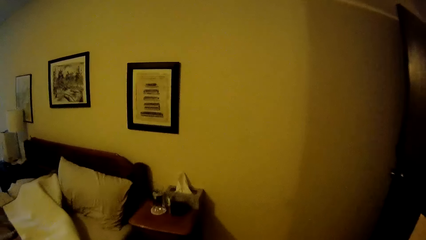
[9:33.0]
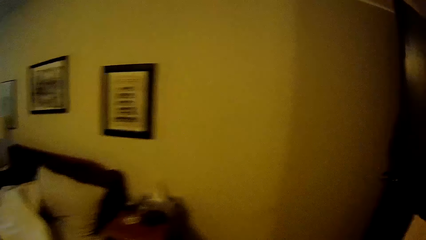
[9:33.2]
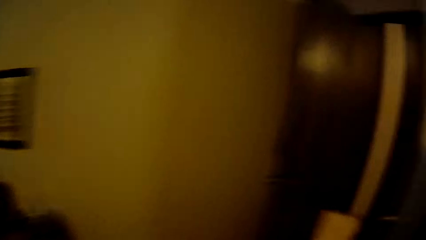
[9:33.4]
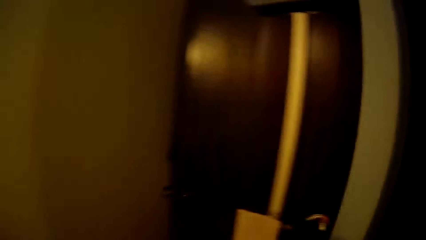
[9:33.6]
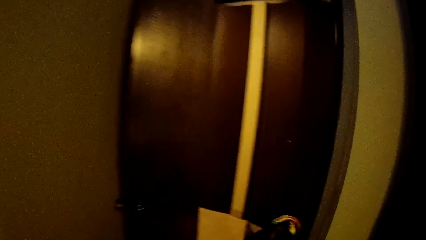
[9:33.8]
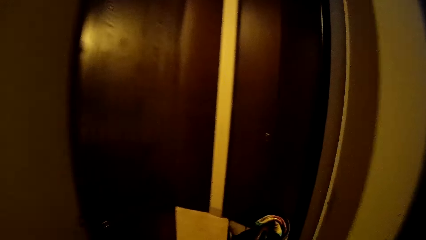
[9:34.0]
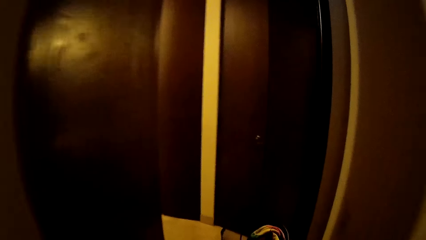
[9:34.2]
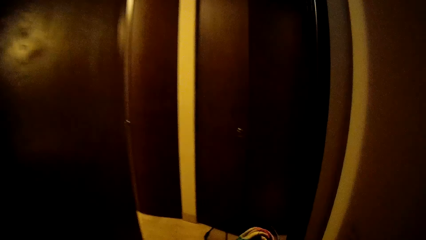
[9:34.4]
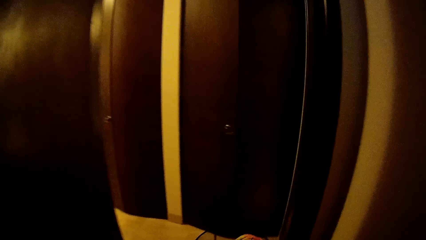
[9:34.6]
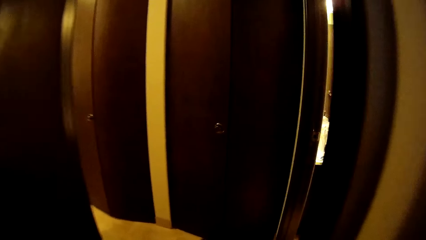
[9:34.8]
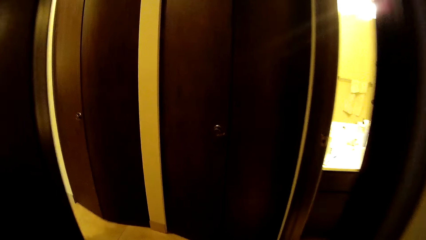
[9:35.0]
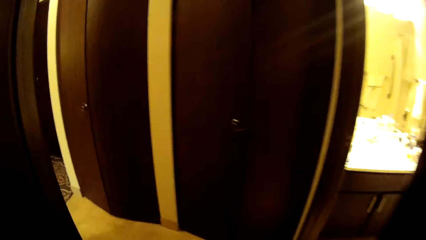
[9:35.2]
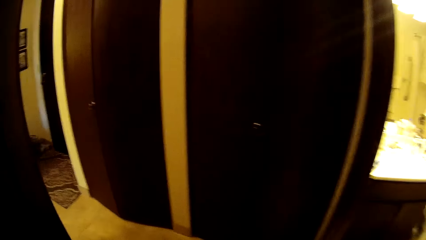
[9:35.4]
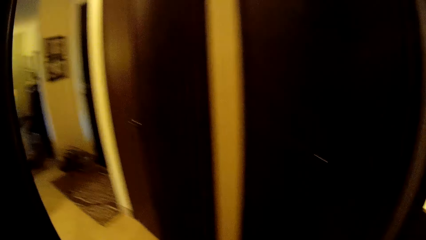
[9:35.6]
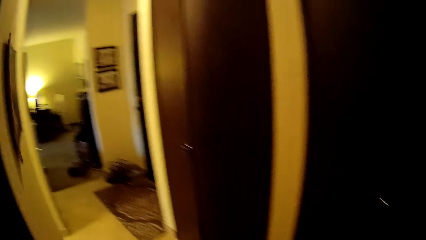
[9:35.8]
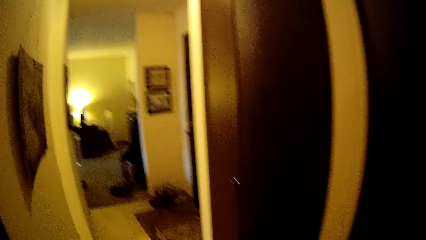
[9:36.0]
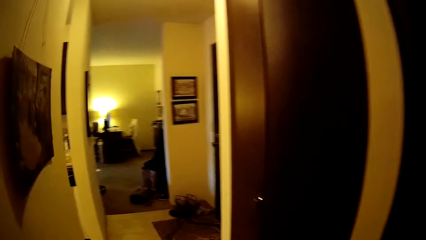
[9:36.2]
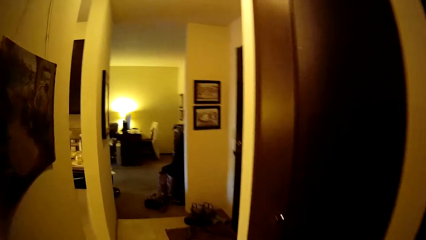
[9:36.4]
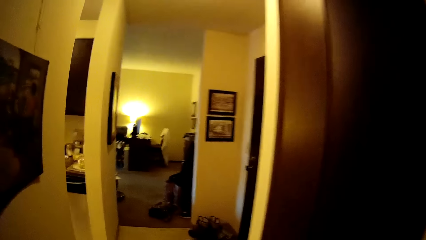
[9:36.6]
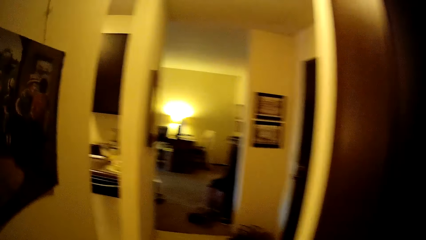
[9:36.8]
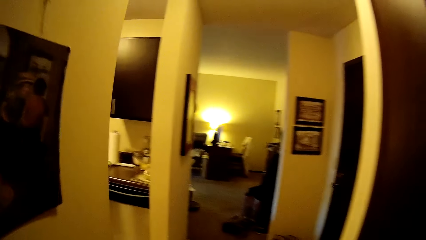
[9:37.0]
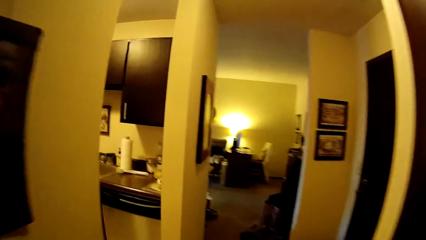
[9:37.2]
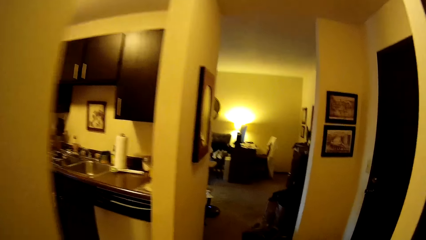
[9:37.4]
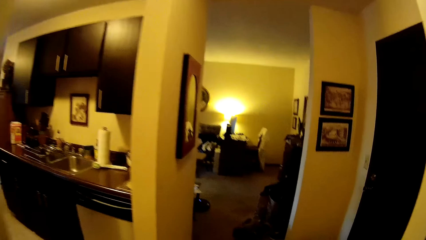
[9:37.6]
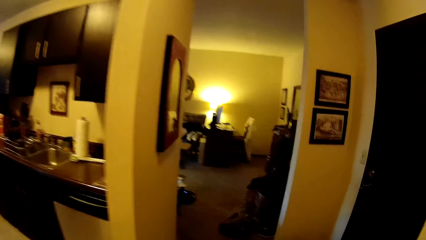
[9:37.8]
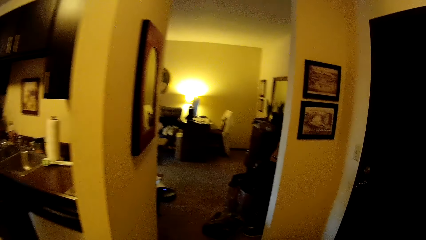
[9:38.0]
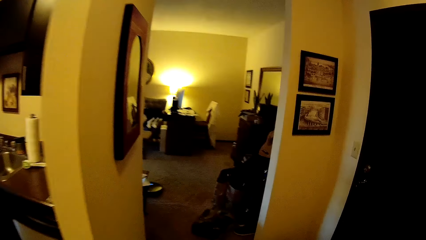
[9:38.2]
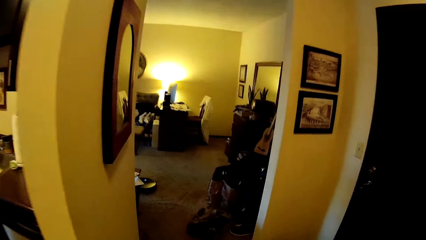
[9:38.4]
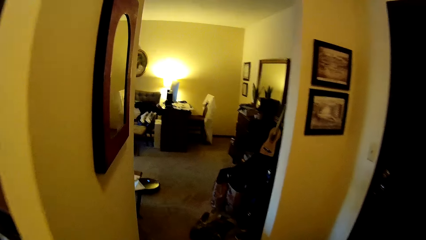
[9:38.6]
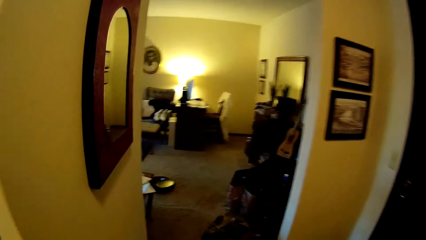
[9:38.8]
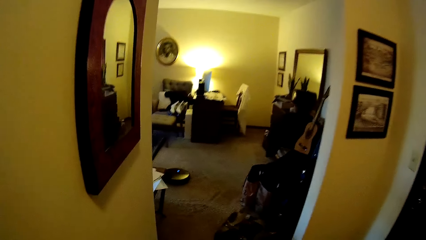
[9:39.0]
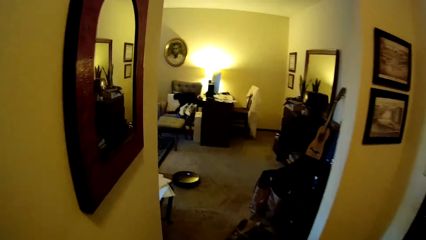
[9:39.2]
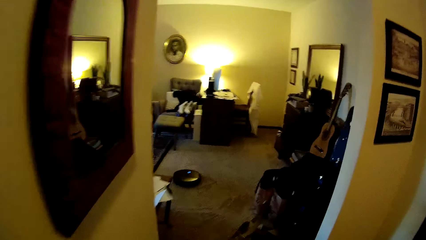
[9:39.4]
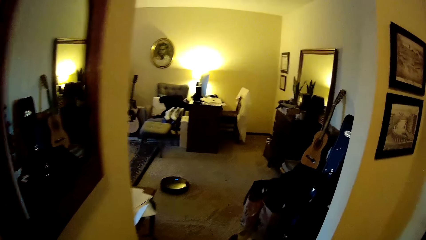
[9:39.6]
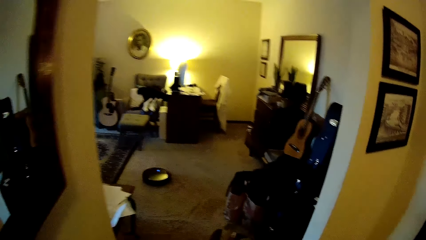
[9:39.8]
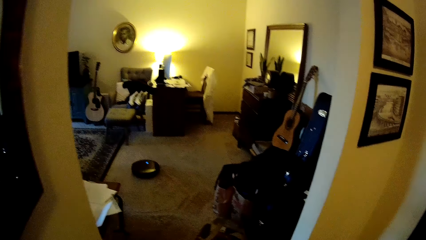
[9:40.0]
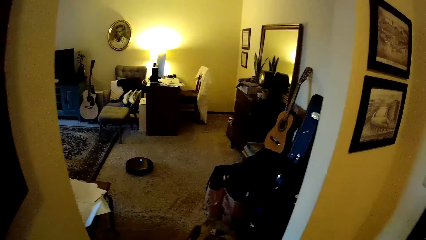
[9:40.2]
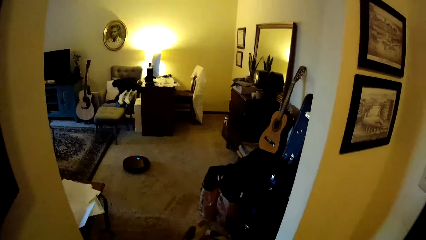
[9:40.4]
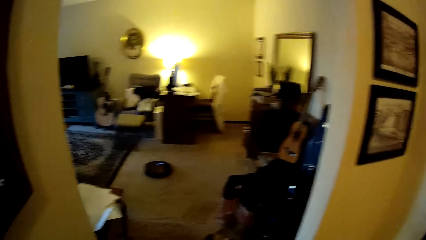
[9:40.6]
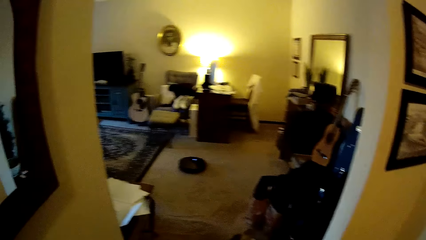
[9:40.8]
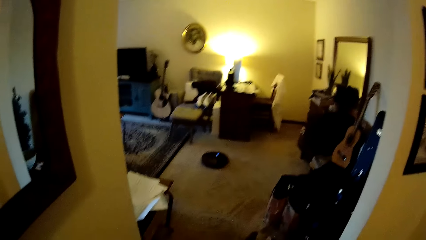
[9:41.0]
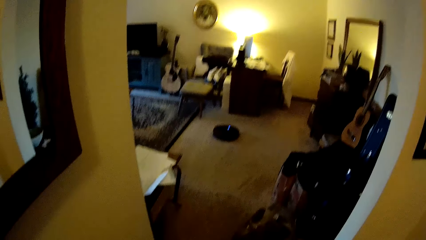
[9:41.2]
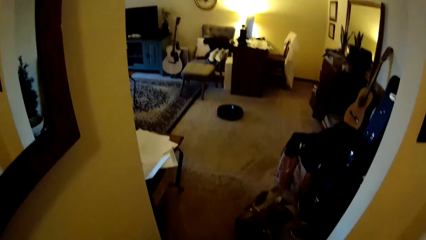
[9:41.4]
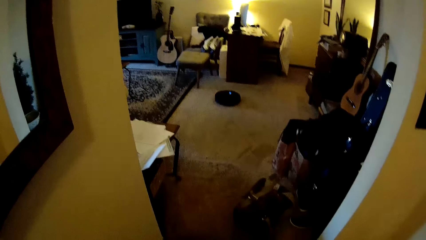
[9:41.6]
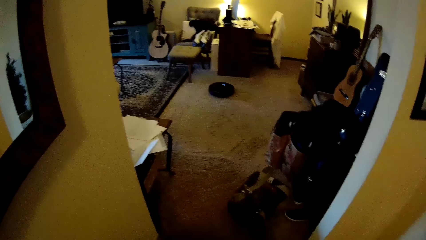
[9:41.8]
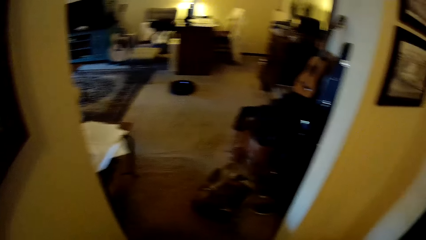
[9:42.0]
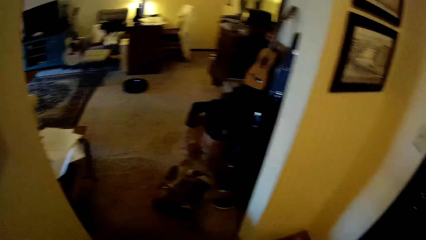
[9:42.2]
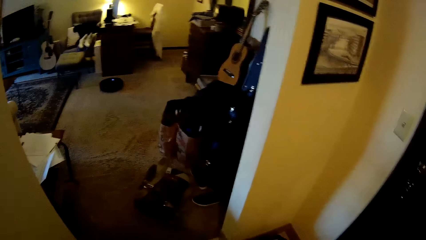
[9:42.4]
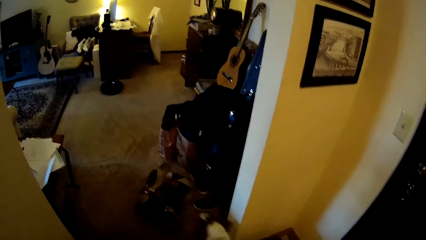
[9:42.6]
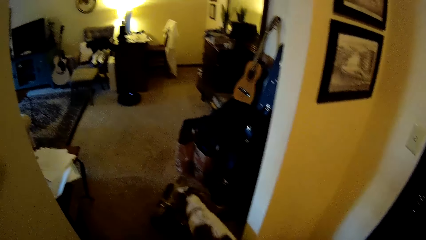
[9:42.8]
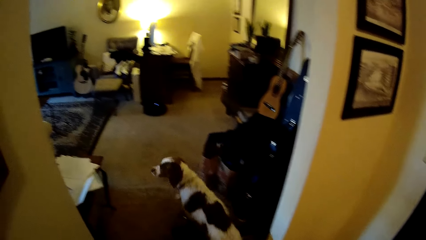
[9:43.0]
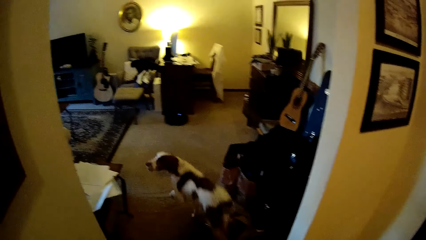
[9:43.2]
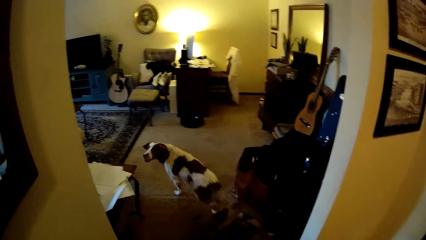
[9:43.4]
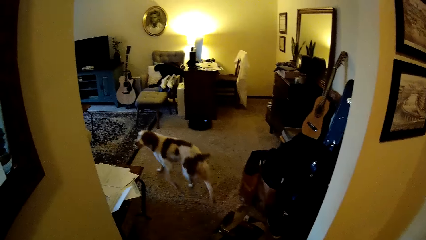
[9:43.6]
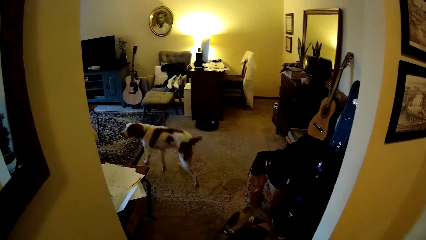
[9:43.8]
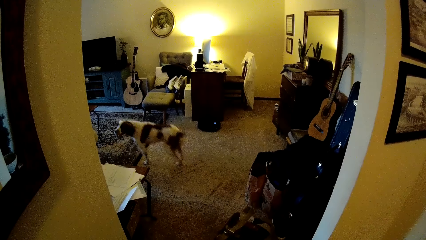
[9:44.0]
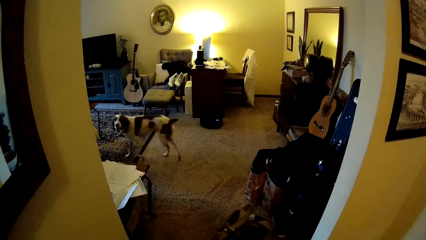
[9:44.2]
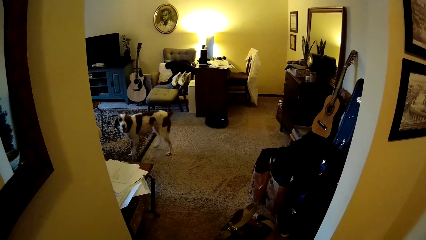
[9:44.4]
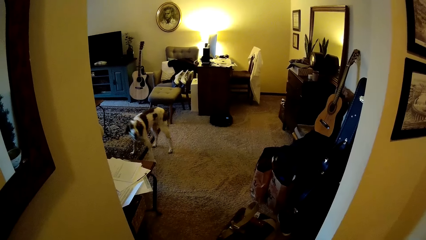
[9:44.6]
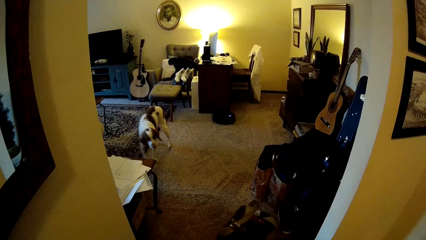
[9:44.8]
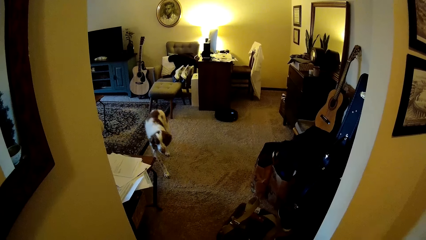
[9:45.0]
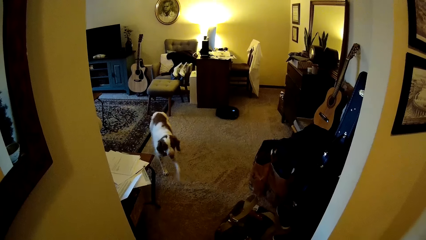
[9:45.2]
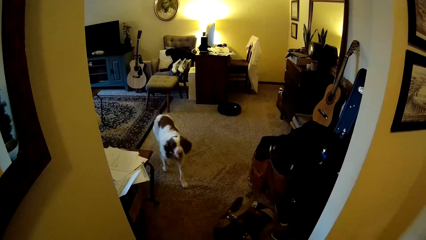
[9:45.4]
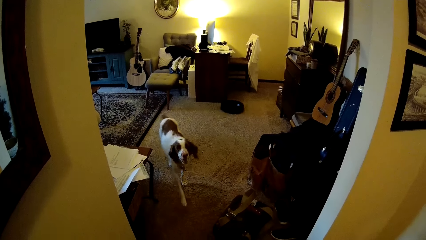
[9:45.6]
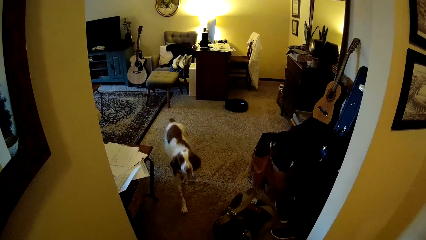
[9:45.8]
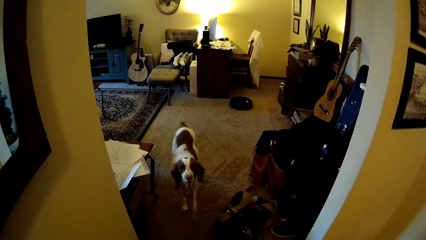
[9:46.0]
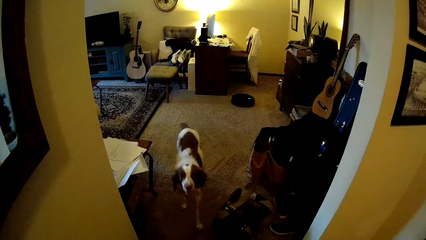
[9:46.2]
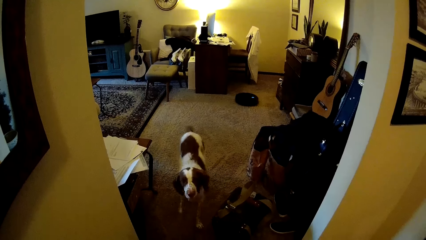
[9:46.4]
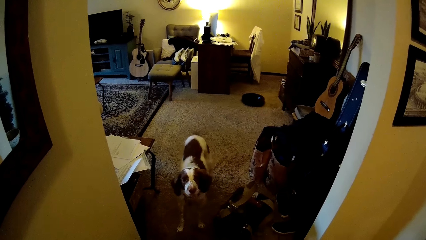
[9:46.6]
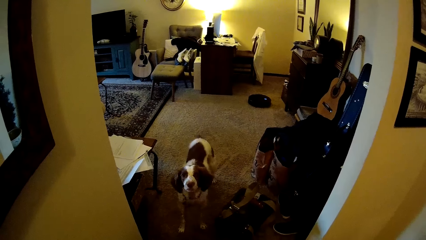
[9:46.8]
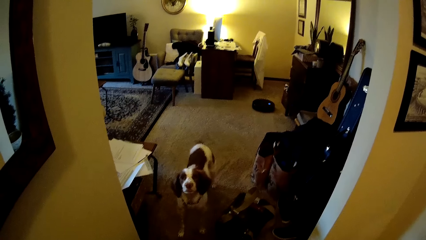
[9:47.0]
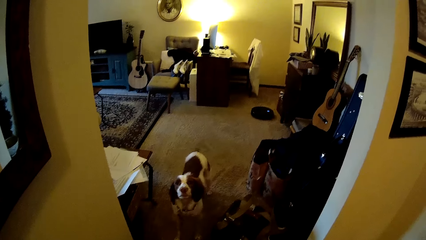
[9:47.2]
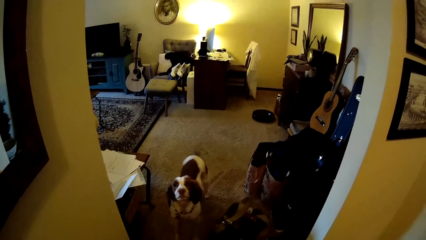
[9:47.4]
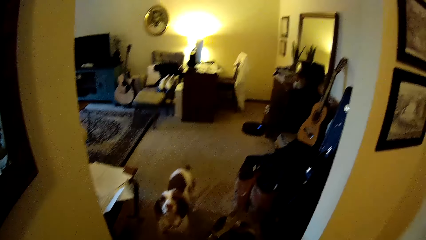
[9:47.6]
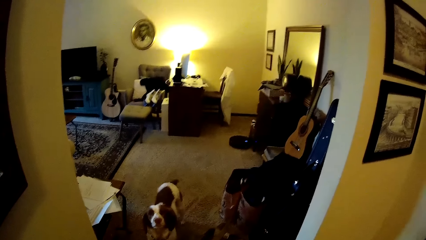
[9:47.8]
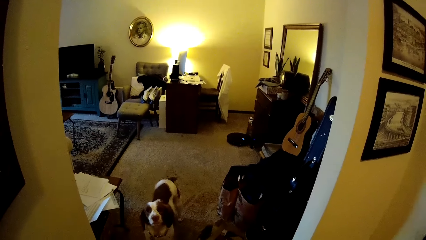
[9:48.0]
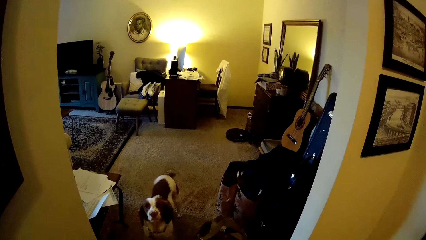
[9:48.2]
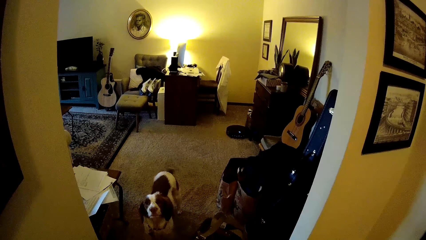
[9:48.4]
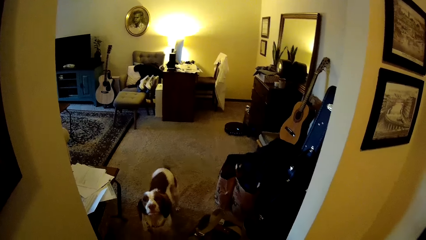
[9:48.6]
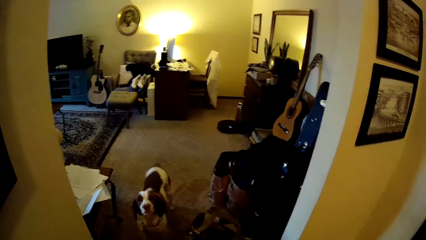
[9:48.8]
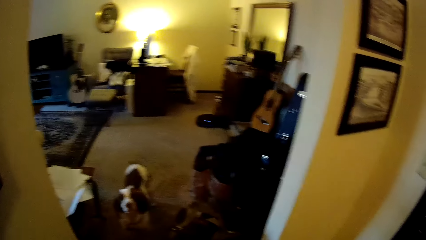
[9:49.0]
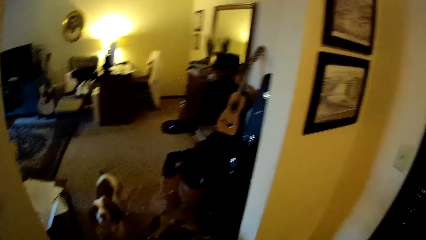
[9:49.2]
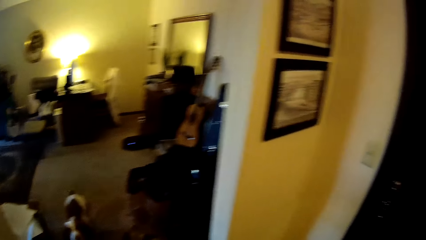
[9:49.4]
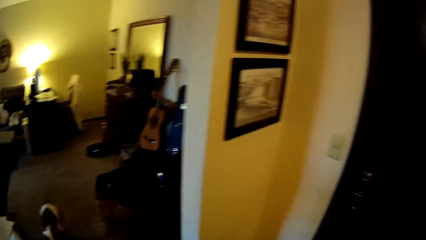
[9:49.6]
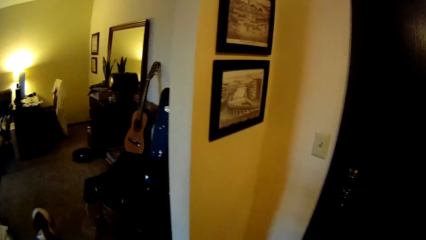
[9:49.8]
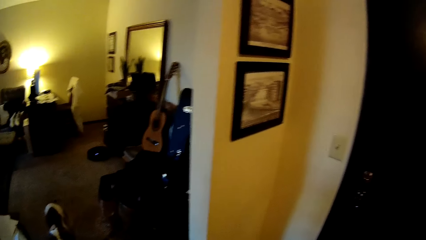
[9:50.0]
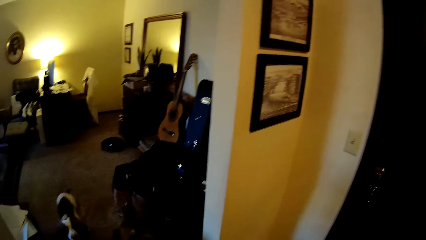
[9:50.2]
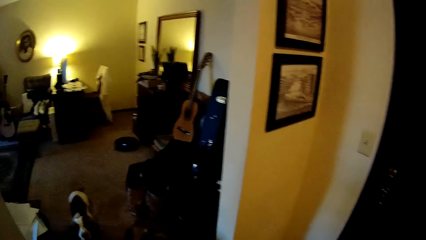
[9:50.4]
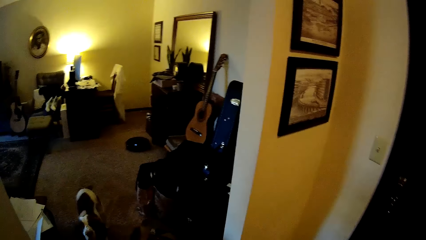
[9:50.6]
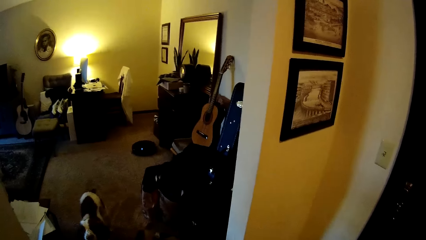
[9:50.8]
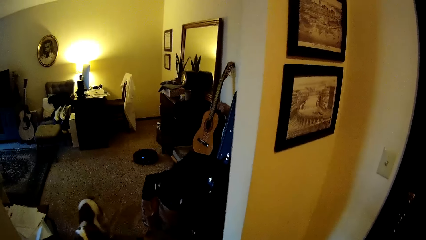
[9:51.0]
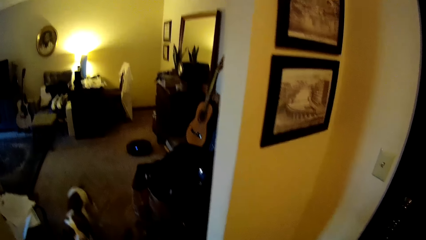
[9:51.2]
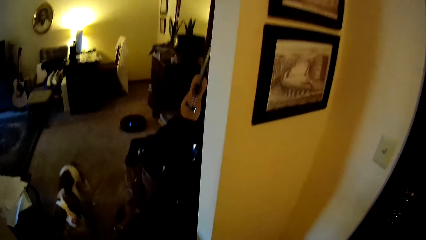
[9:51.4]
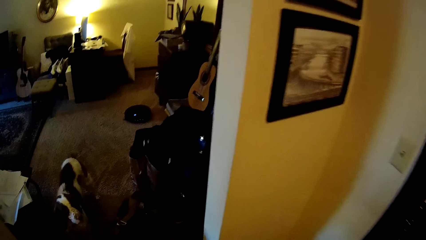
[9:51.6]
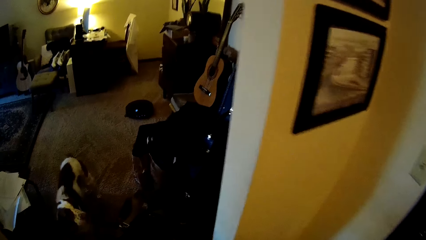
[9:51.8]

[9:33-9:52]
The camera wearer walks from the bedroom into a living room. They look around the house. The dog walks past the camera wearer into the living room. The camera wearer looks at the dog. They look around.
